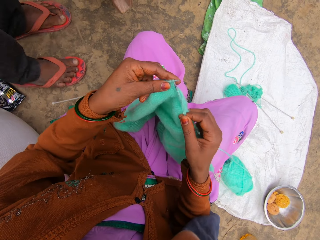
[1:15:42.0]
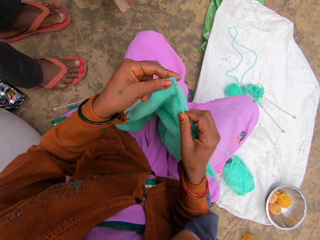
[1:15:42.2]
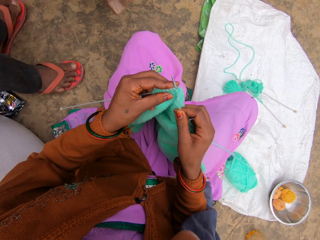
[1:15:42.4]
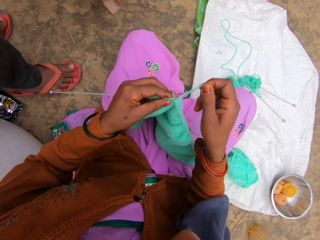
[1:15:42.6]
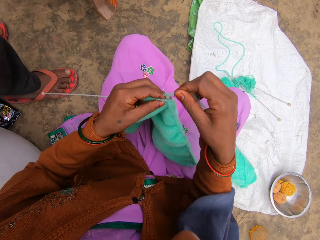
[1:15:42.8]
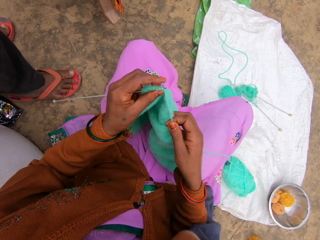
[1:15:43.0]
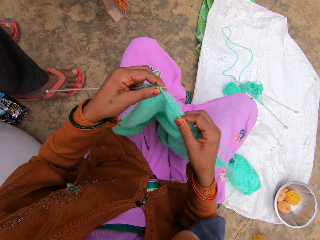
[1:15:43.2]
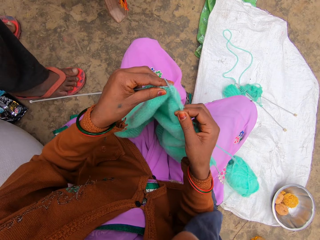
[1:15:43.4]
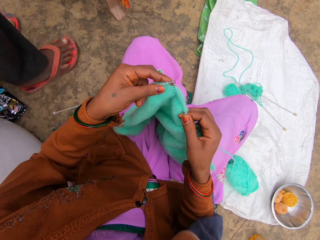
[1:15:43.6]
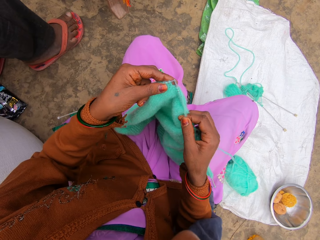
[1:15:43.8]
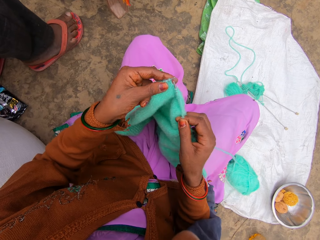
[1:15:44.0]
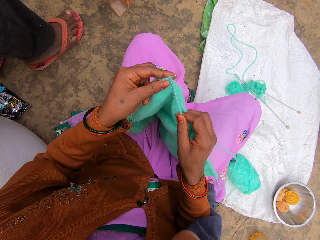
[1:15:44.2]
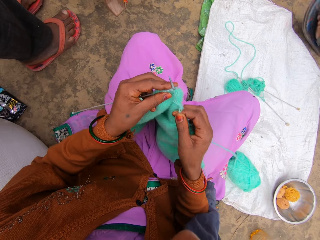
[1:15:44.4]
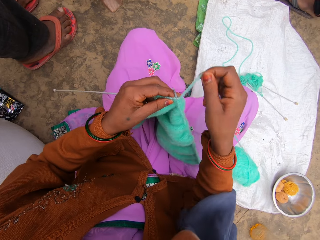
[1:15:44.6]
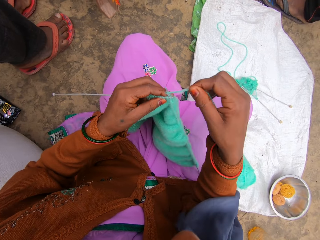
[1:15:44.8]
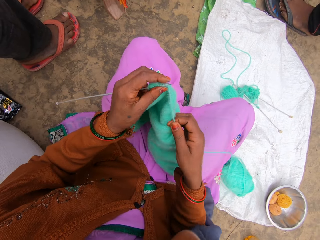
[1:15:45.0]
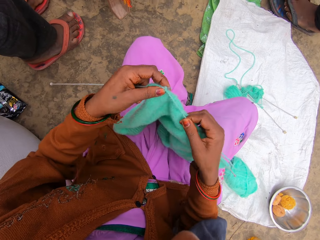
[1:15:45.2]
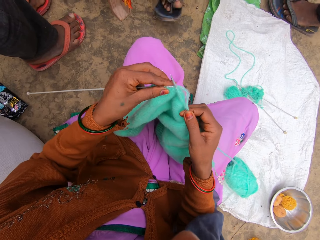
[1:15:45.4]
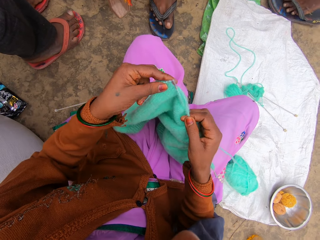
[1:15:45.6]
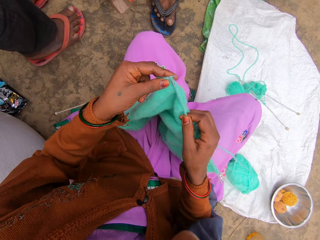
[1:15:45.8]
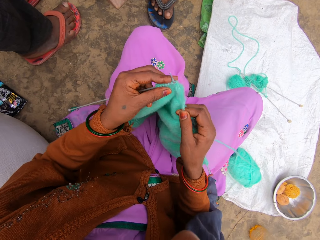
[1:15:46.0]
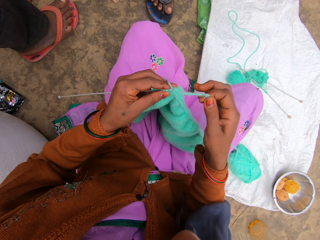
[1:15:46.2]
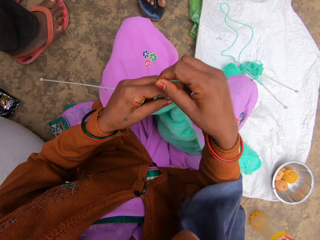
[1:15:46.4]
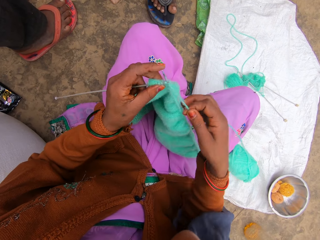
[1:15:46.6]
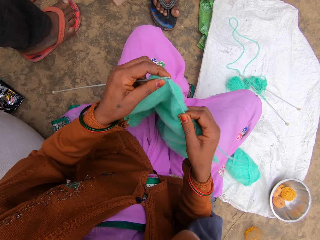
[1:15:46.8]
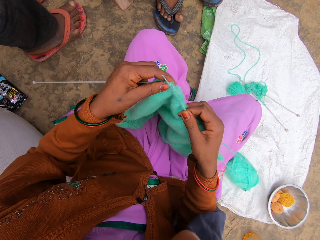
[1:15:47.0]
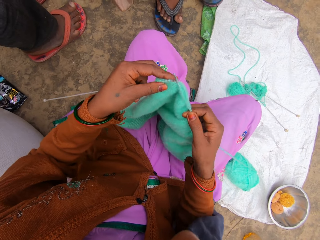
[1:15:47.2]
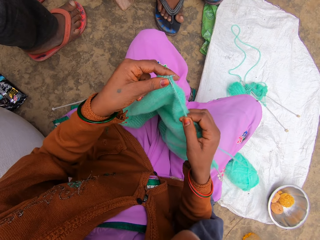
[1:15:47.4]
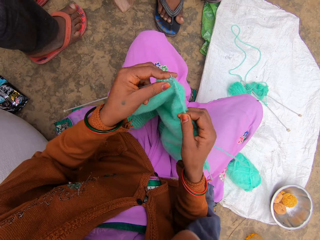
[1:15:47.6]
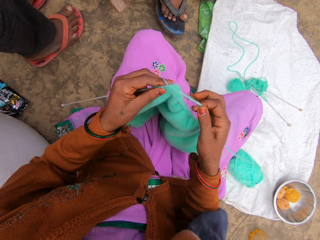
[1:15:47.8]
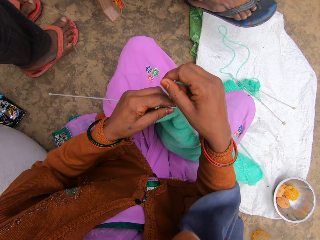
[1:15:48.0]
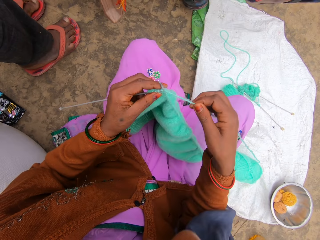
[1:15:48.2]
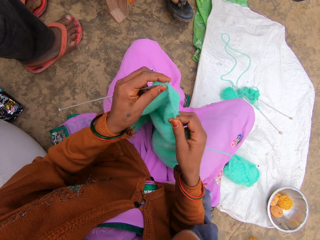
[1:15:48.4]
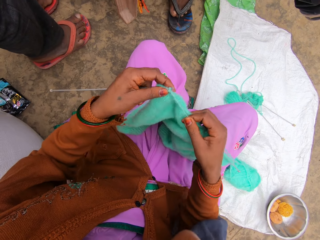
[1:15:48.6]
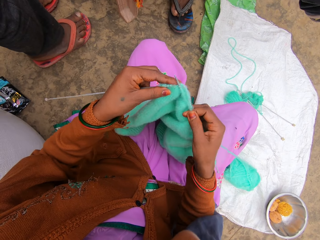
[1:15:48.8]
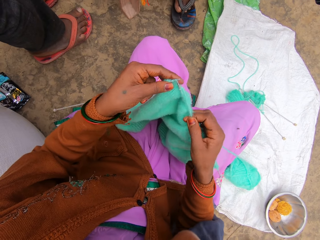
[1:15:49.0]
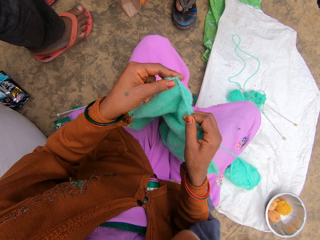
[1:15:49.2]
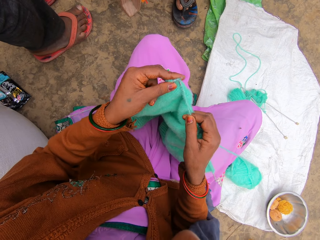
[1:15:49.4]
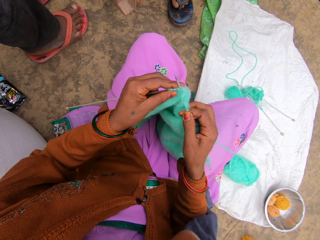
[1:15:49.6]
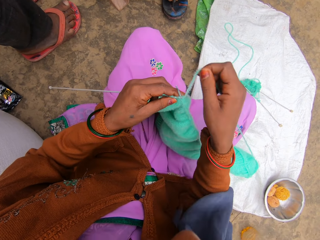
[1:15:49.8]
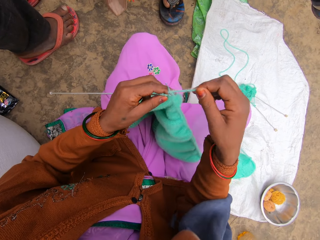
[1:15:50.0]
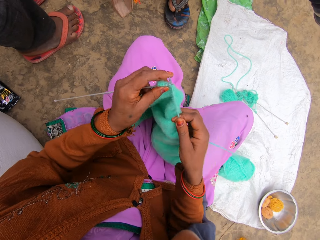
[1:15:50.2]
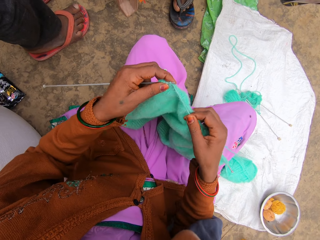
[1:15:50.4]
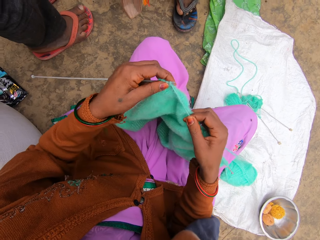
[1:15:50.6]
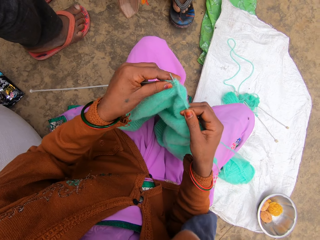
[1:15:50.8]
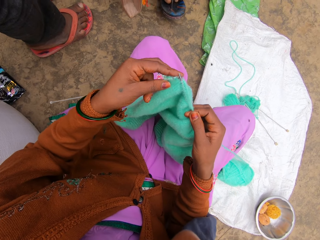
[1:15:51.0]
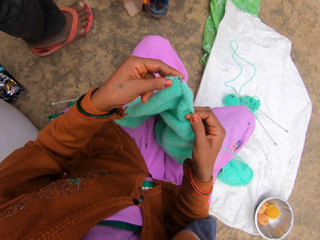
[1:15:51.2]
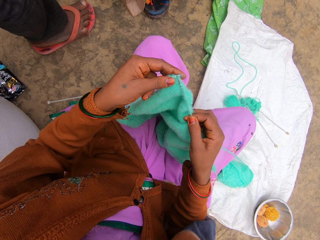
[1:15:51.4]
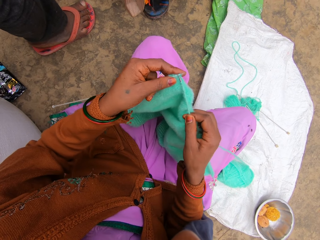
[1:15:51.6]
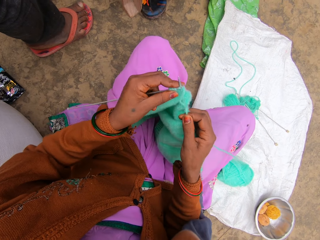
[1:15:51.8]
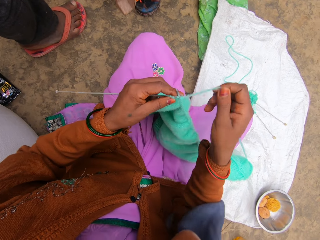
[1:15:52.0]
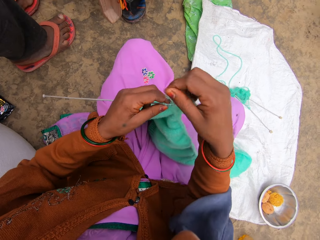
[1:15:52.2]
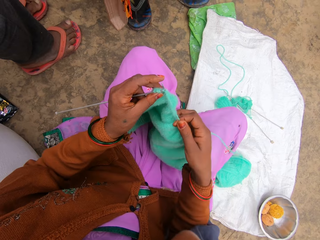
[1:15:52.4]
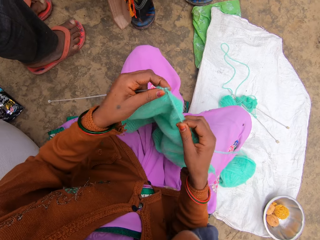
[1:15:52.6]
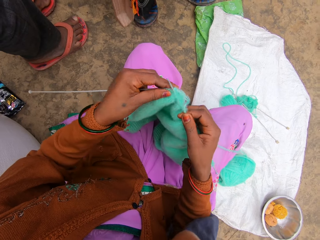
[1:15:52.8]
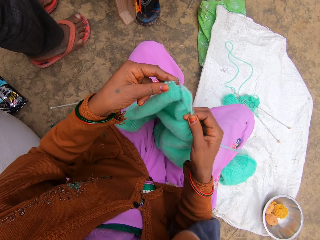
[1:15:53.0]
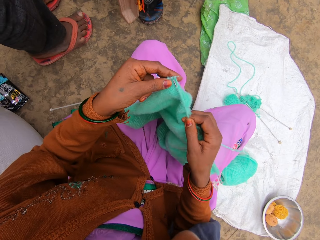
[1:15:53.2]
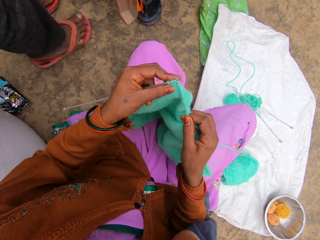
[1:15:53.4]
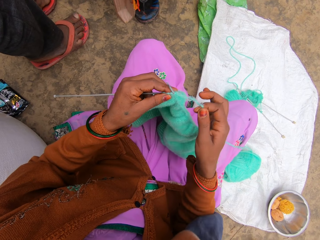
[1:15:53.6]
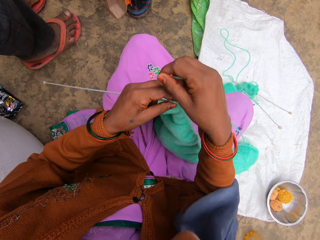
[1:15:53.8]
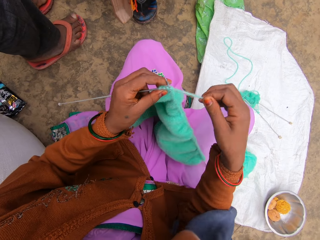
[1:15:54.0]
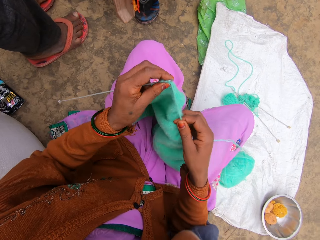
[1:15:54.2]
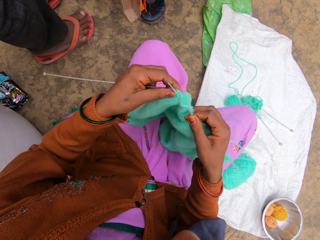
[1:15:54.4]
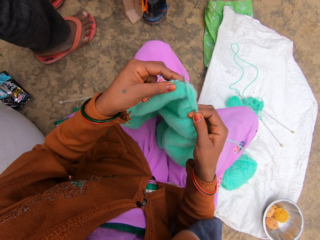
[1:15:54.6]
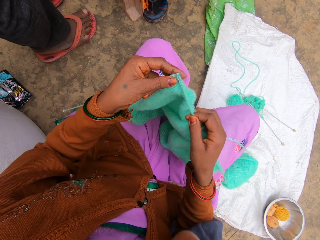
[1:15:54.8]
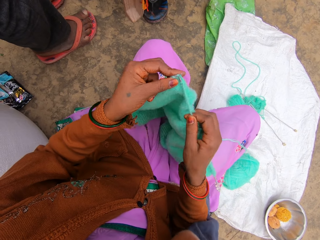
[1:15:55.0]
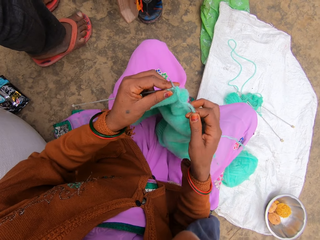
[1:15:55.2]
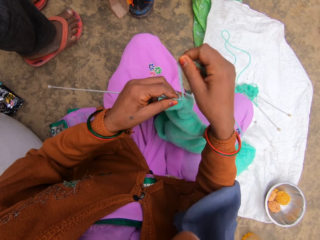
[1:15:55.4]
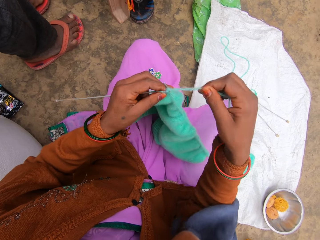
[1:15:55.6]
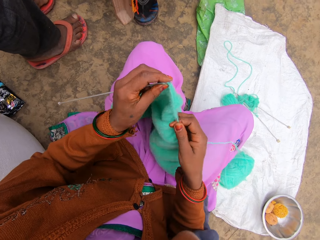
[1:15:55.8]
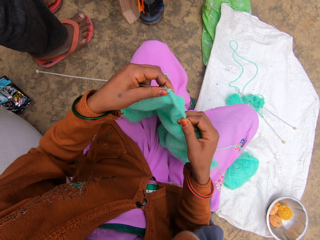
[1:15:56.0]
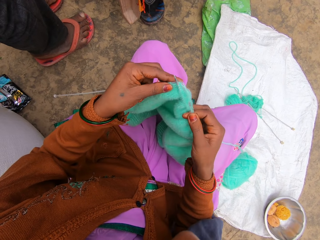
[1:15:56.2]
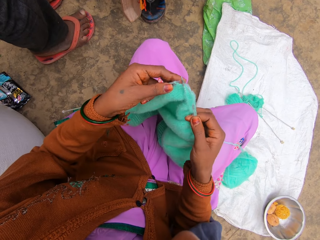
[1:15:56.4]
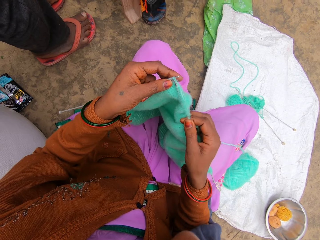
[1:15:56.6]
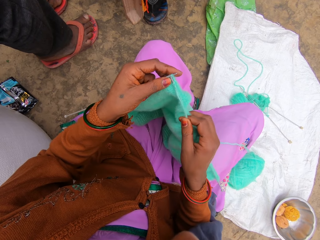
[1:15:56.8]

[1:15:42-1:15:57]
Another person talks. The camera wearer talks. The other person talks.

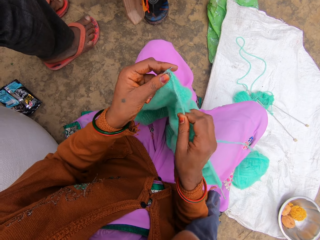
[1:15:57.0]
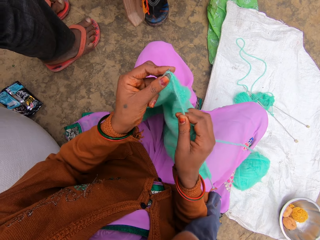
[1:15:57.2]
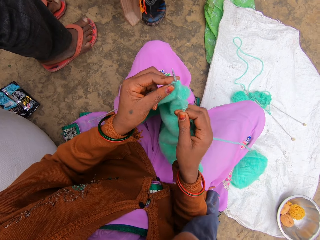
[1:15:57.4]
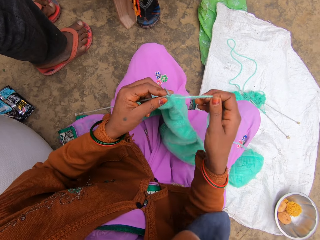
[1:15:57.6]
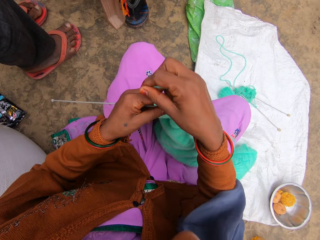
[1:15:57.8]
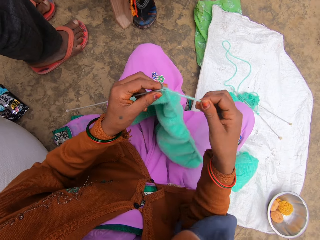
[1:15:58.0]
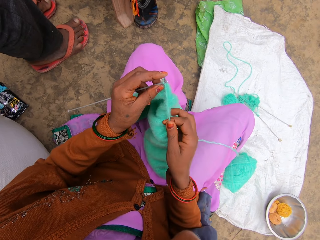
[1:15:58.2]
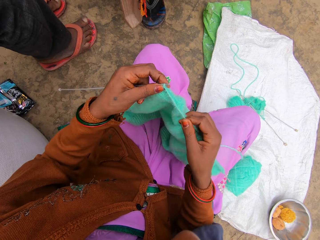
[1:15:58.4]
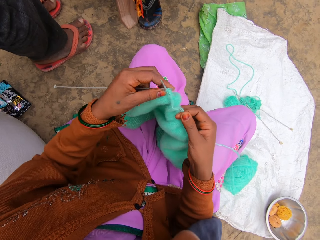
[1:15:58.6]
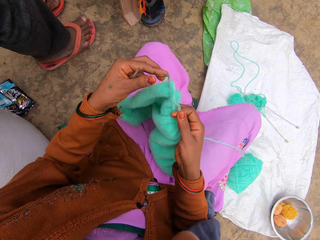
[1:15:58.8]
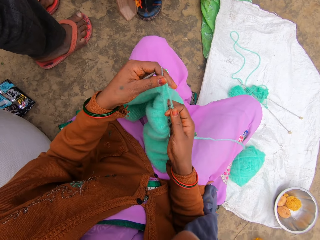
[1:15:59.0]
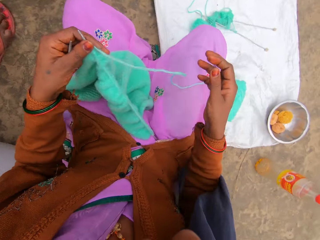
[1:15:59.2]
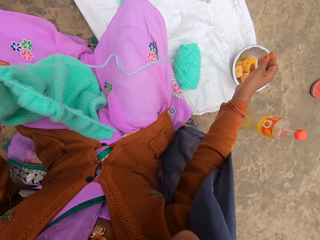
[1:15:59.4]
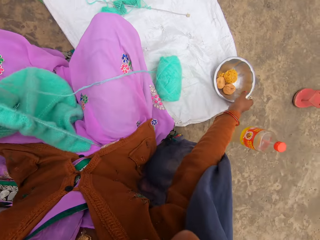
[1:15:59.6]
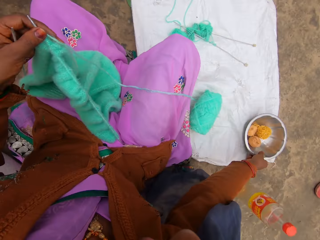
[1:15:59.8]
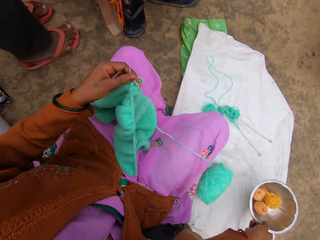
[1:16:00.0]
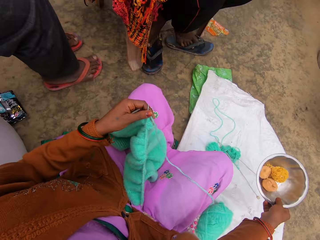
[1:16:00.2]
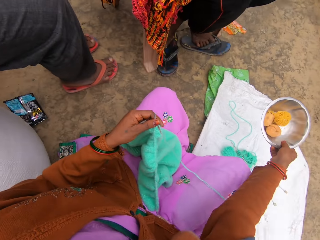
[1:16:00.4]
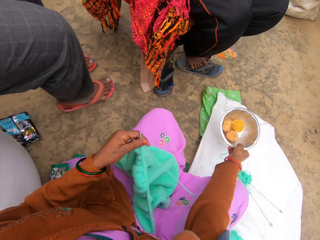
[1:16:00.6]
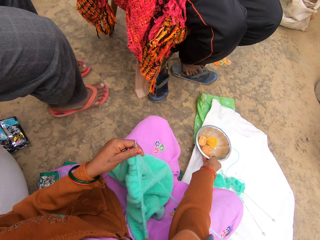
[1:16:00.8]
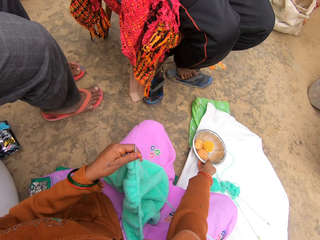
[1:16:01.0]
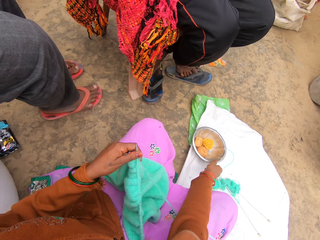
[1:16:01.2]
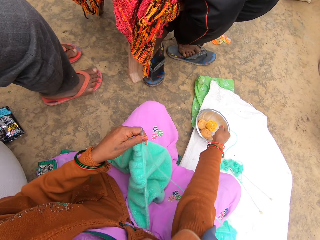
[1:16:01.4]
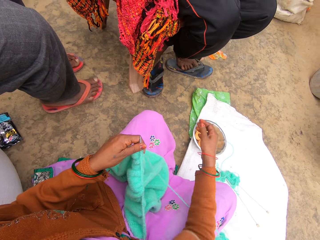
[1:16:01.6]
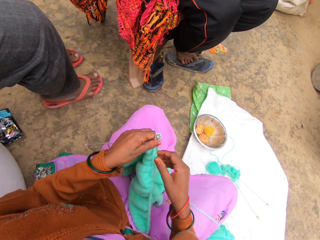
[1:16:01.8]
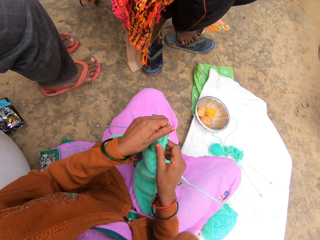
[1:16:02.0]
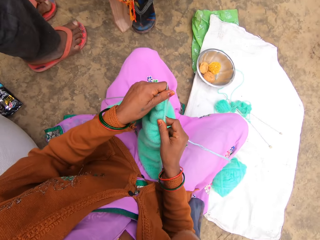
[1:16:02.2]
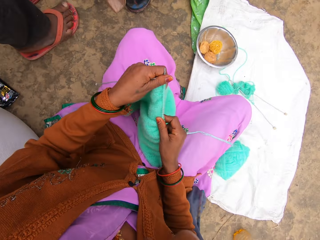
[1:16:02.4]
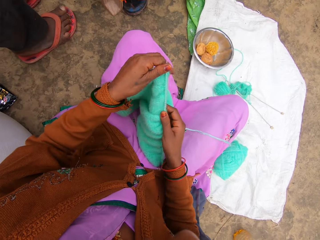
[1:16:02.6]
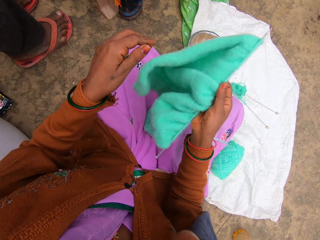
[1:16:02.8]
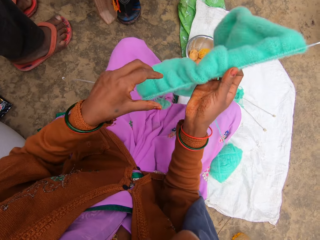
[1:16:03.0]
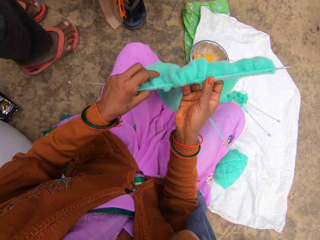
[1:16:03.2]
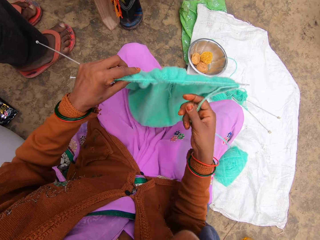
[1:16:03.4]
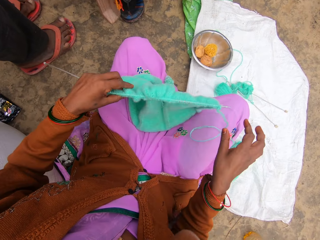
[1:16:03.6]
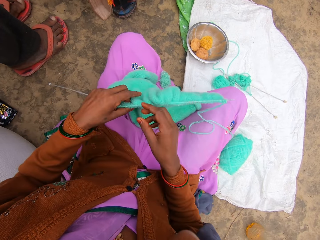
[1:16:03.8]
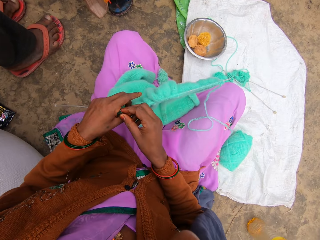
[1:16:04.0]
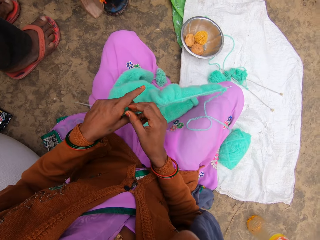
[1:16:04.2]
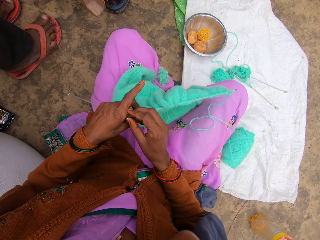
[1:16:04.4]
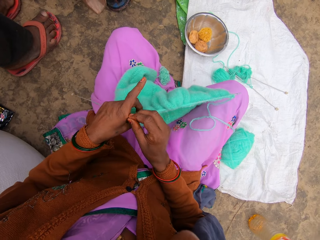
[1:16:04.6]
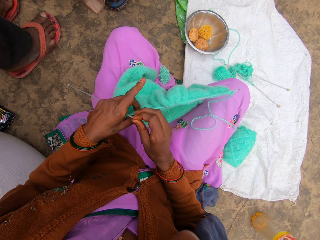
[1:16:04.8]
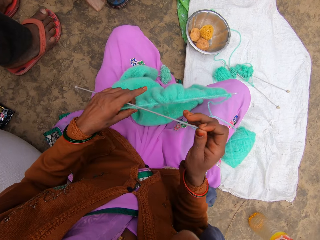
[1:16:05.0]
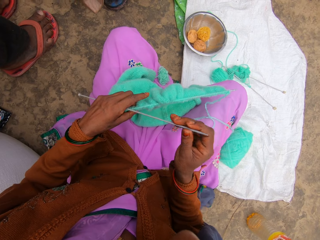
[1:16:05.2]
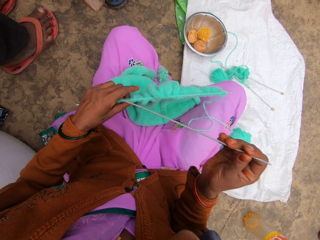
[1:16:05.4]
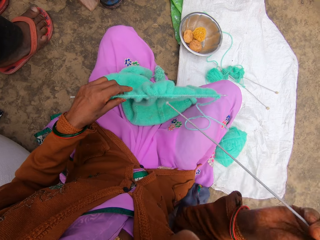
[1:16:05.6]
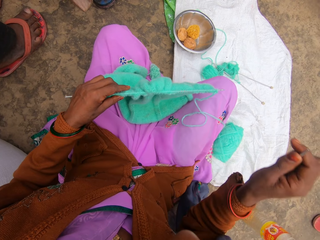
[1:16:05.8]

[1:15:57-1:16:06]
The camera wearer crochets with needle hooks. They move a plate. They change the position of the fabric in hand.
